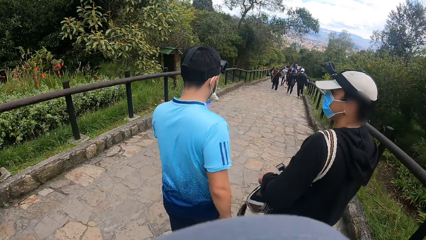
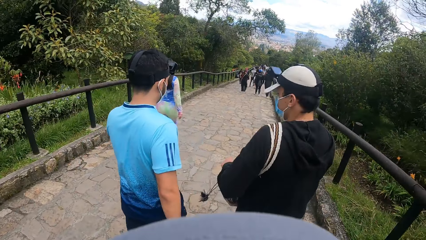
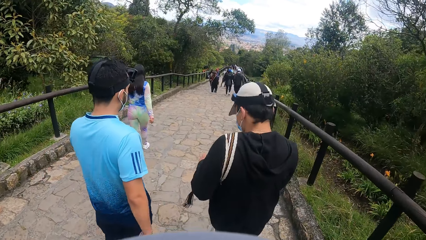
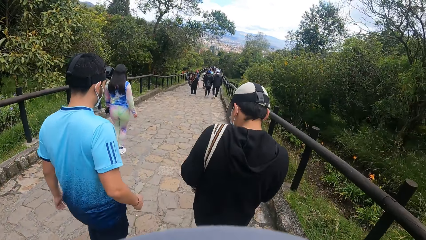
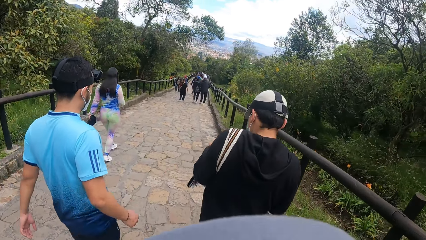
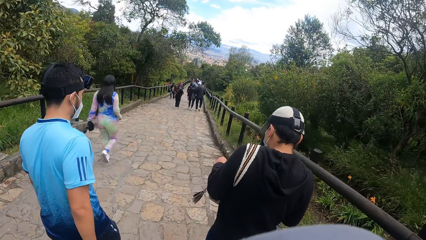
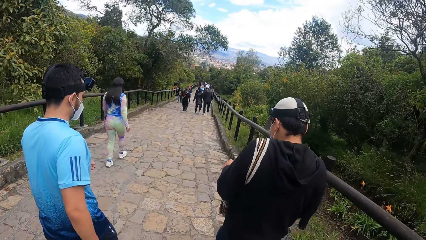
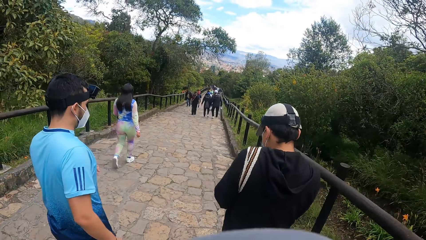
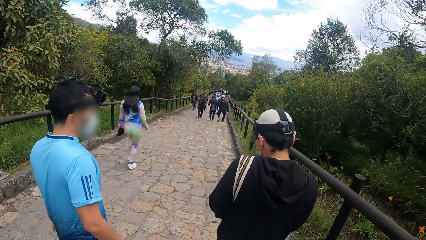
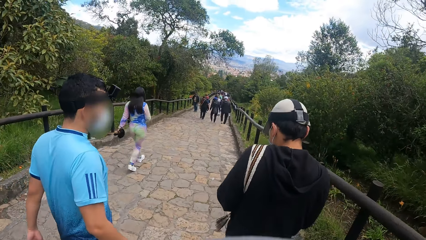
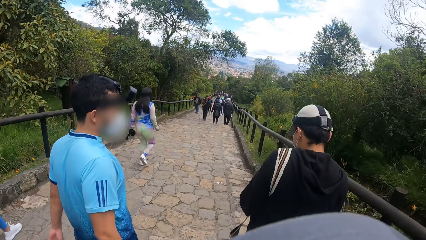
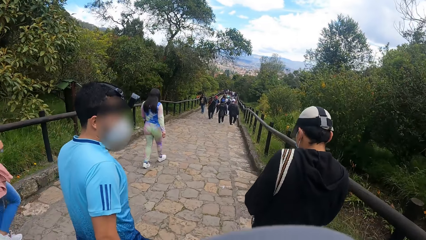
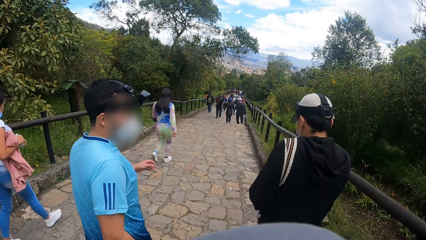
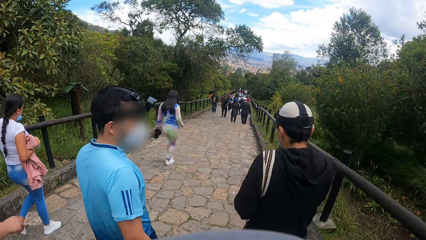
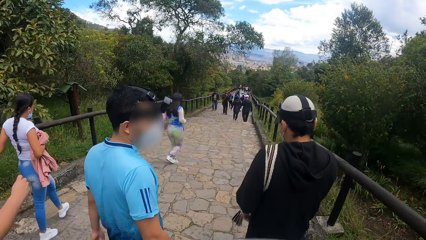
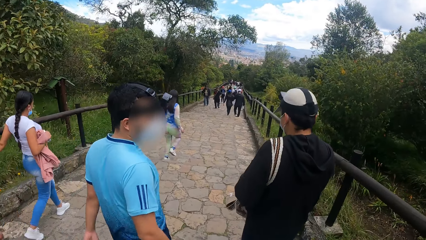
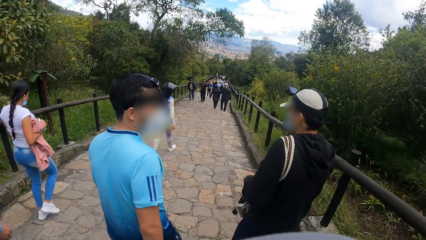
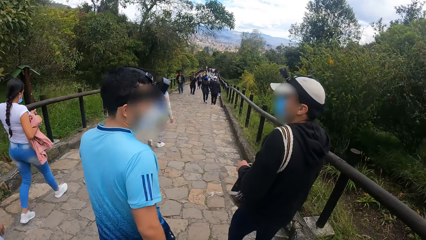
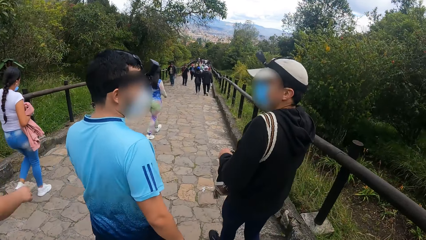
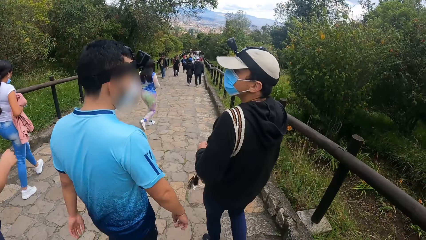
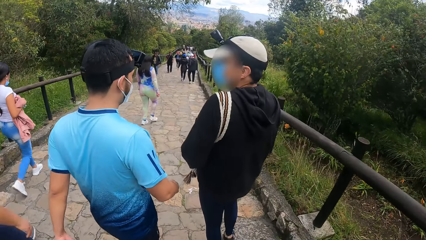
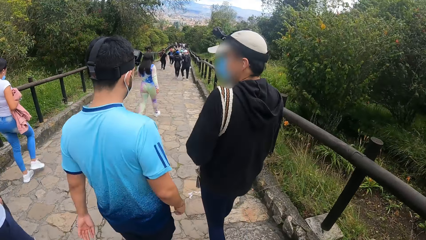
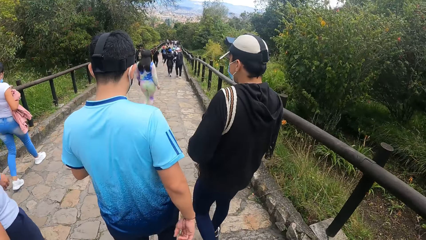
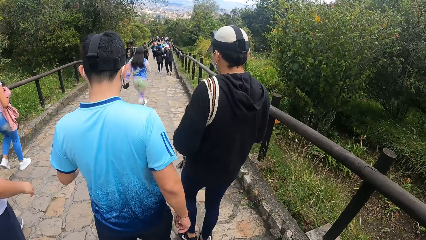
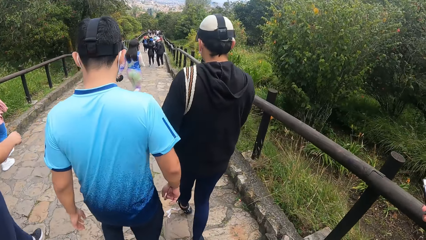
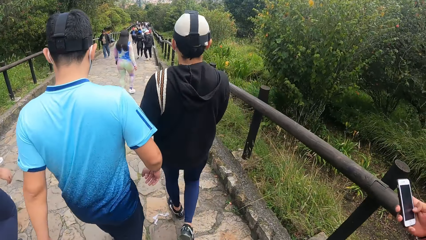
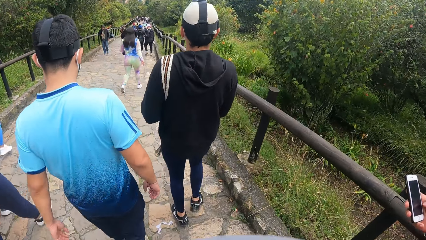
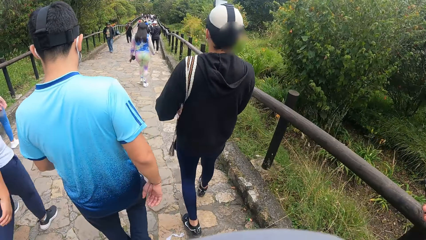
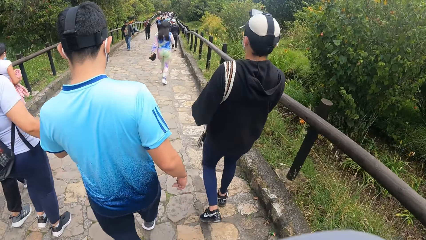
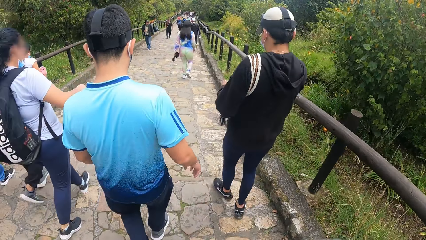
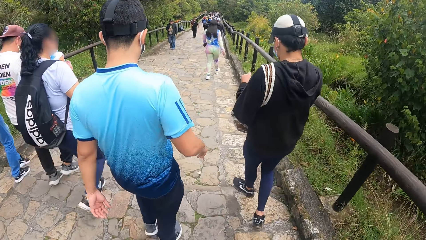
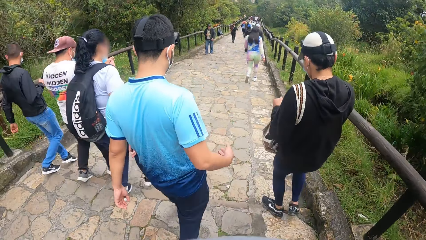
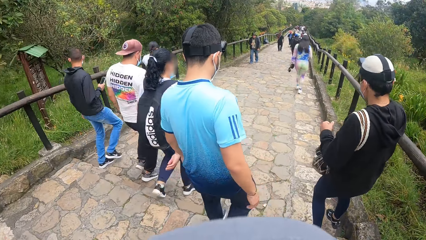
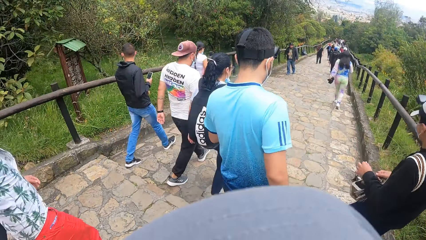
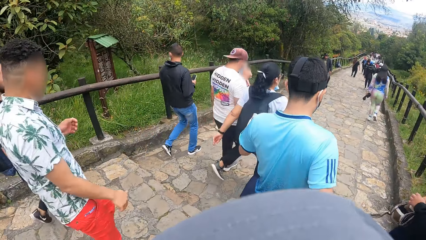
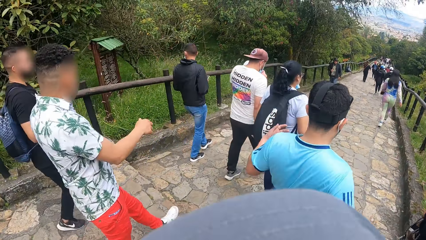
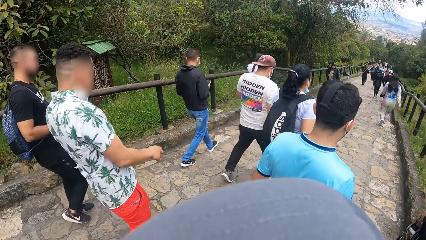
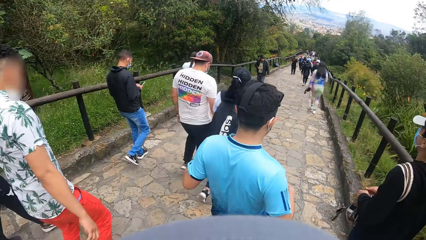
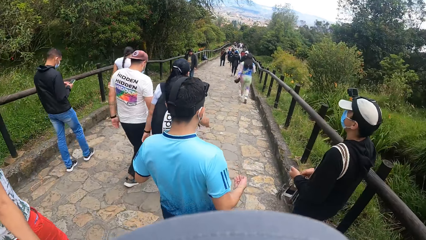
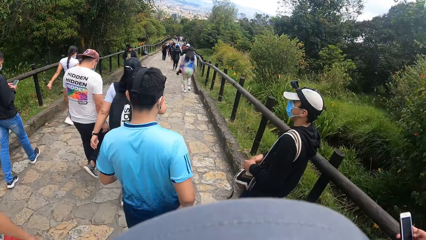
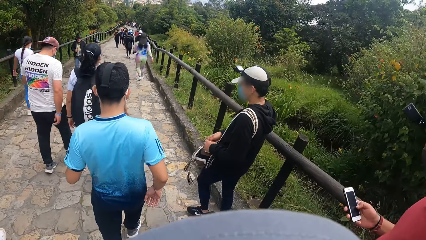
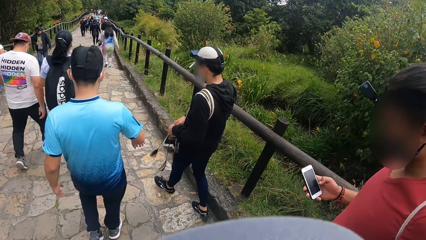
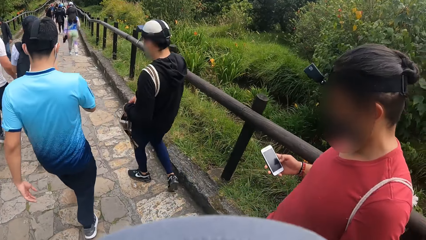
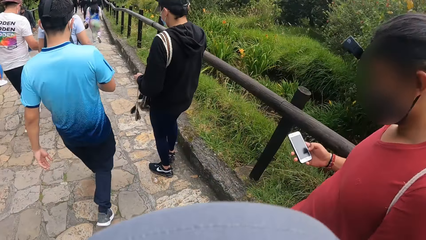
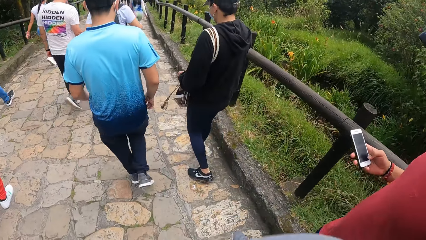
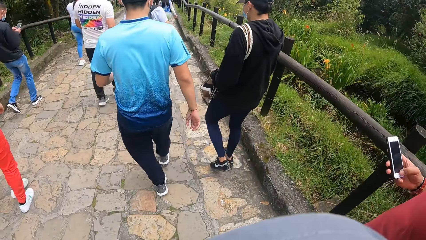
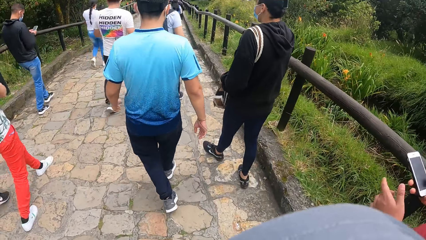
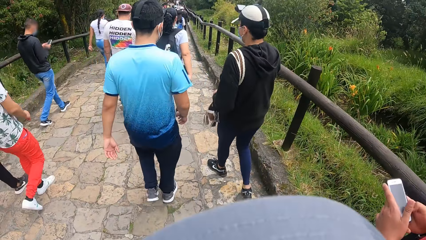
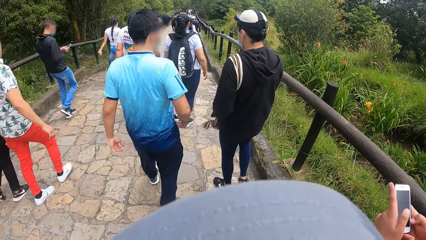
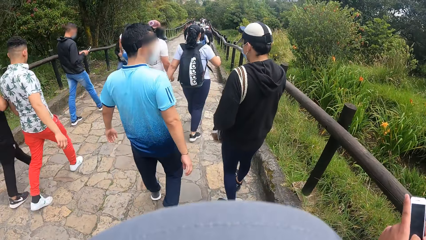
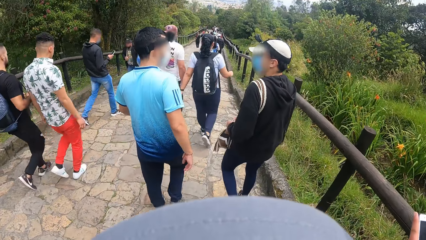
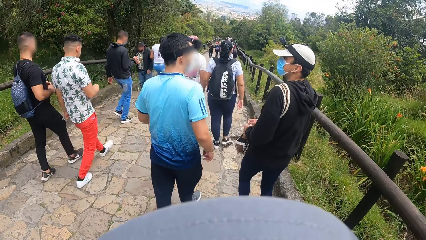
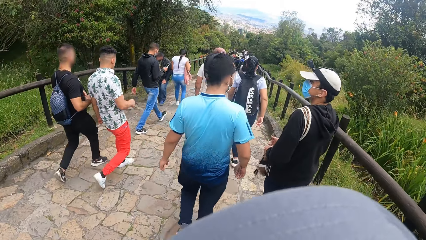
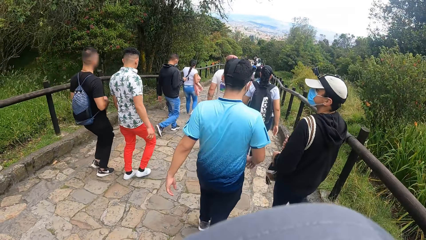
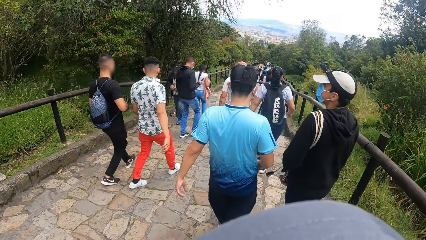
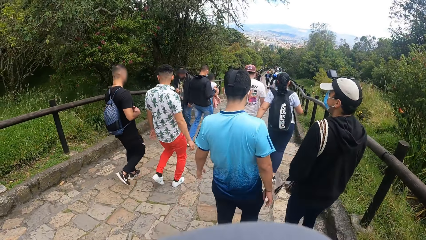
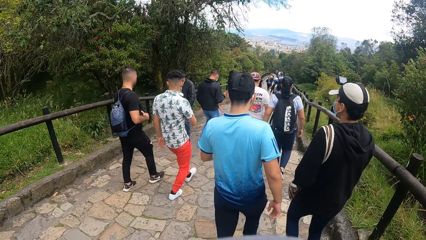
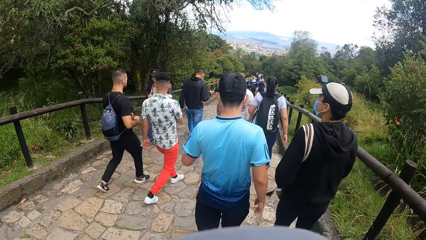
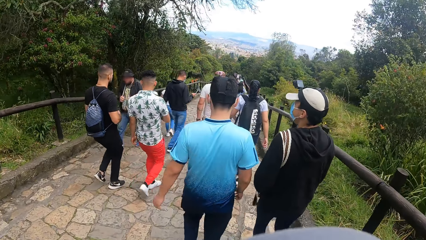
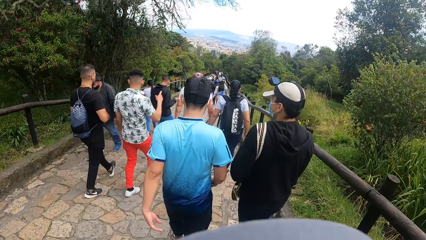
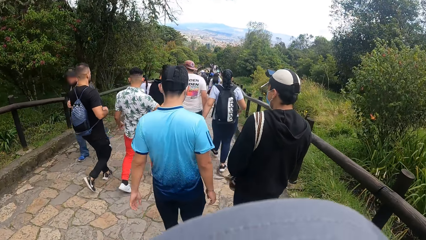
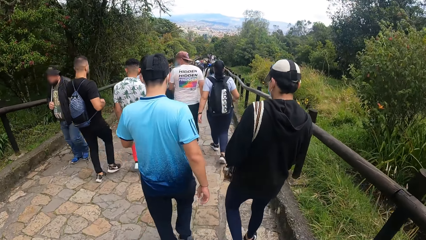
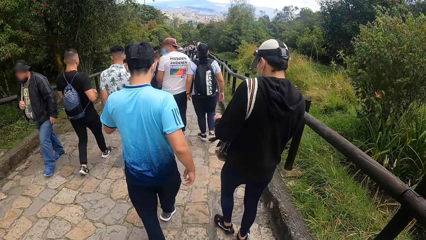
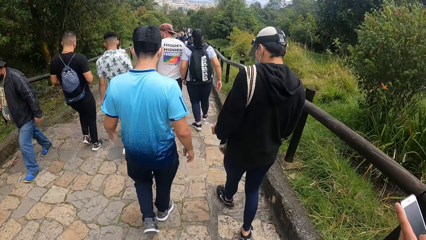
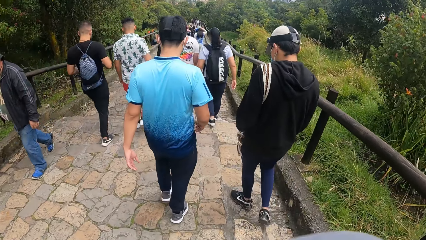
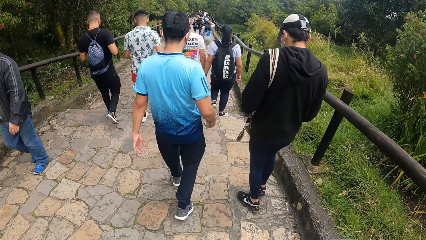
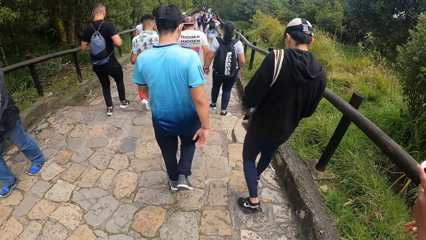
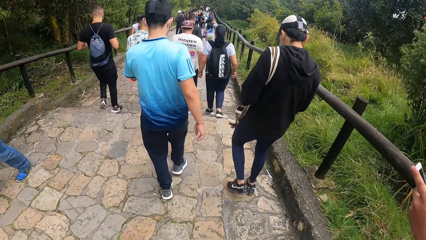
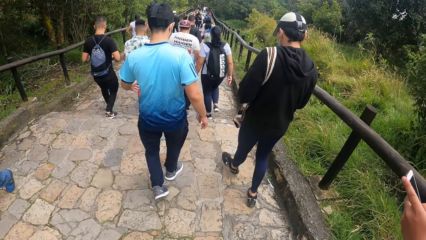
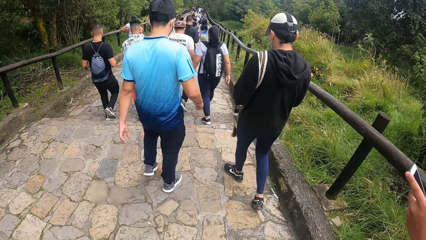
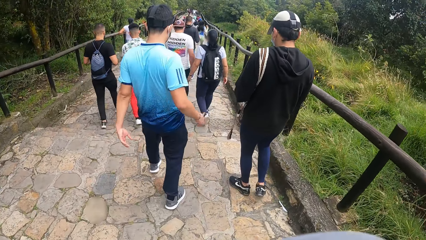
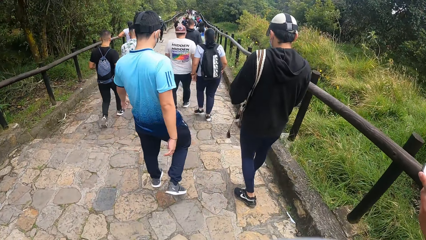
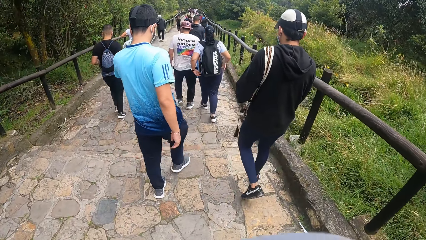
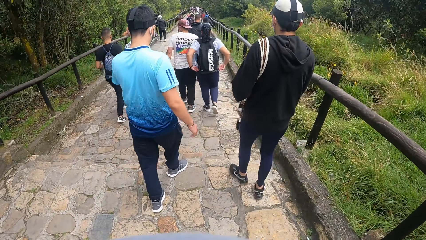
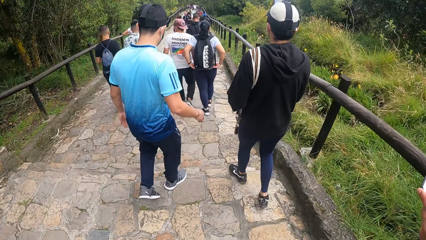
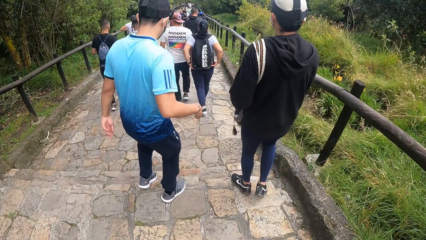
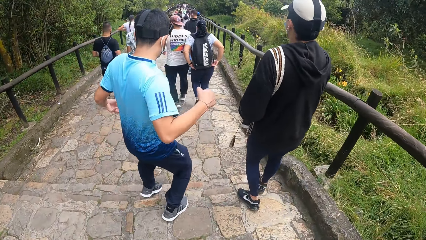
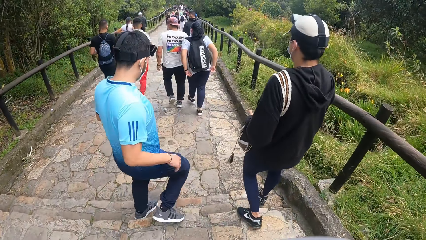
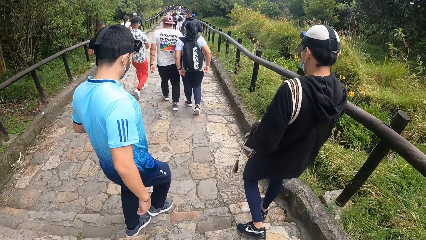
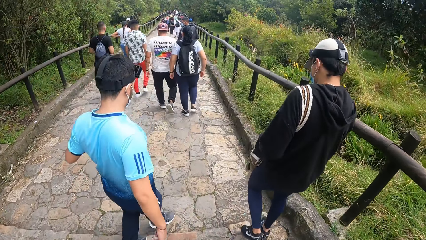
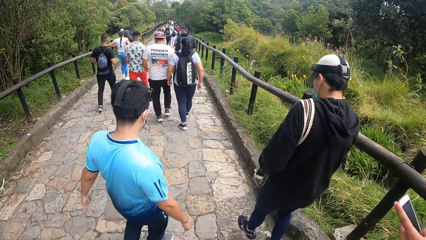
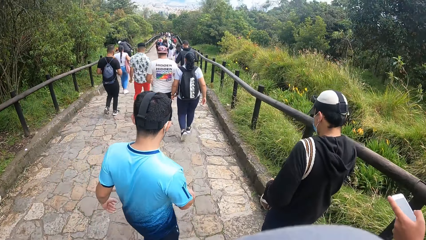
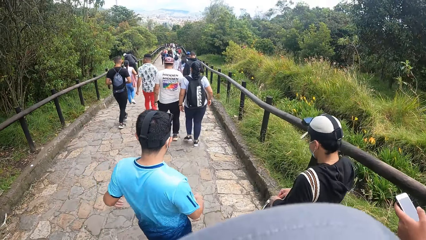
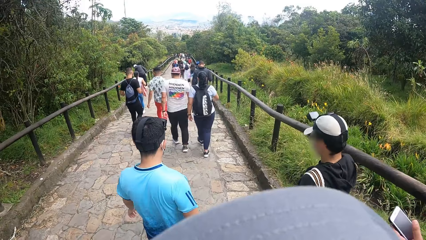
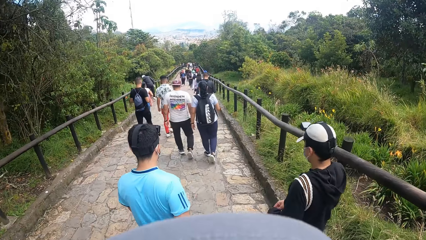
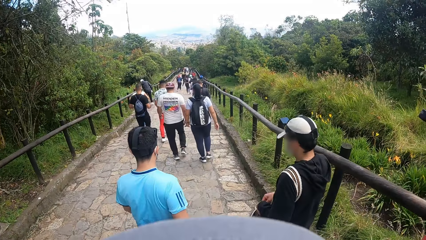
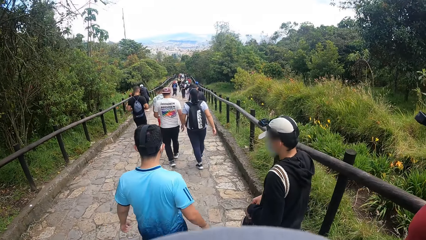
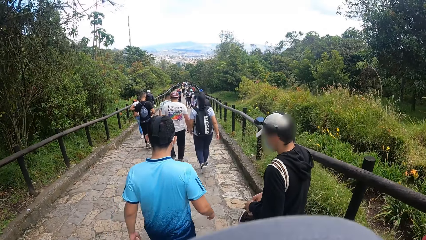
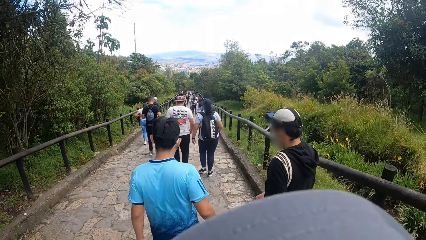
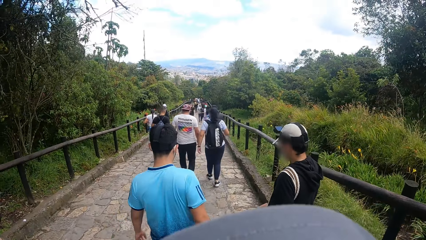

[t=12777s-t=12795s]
A person walks on the road. The person operates a phone. The person walks on the road. Another person walks on the road.
